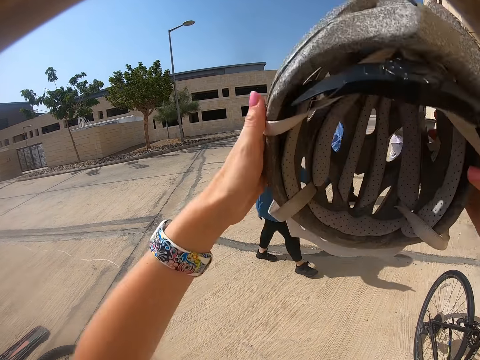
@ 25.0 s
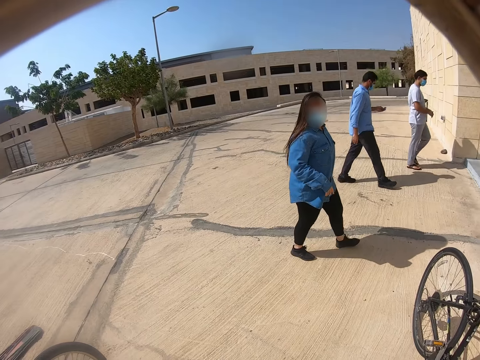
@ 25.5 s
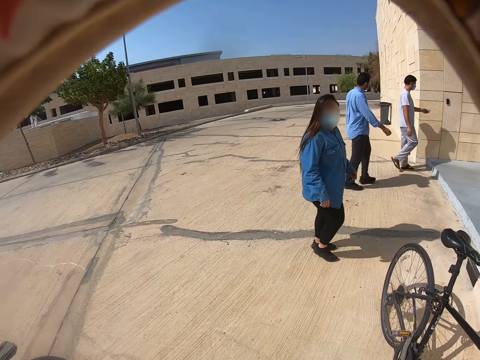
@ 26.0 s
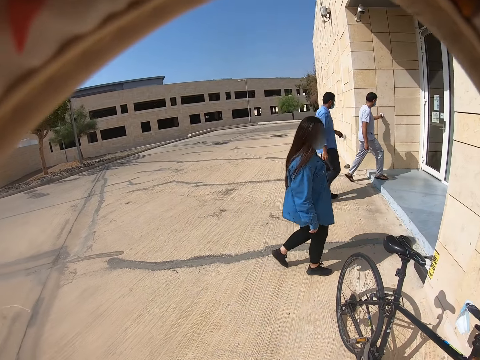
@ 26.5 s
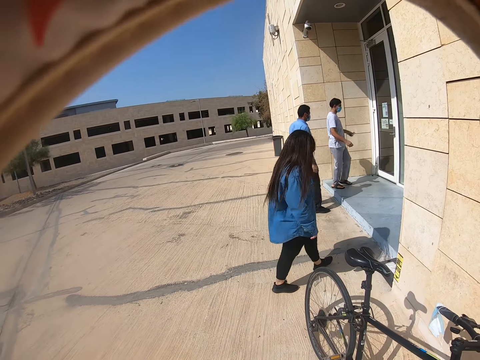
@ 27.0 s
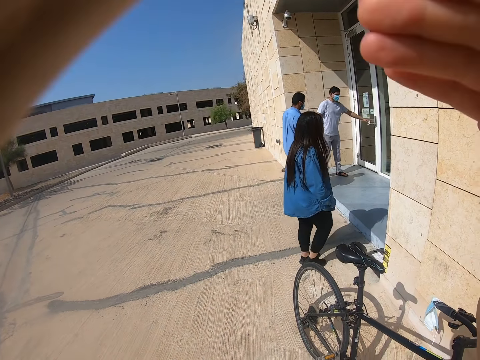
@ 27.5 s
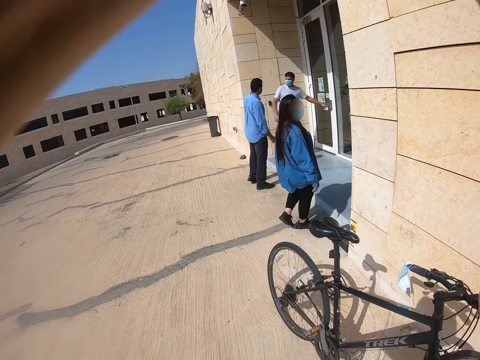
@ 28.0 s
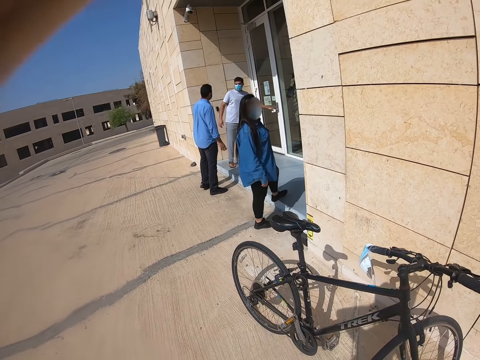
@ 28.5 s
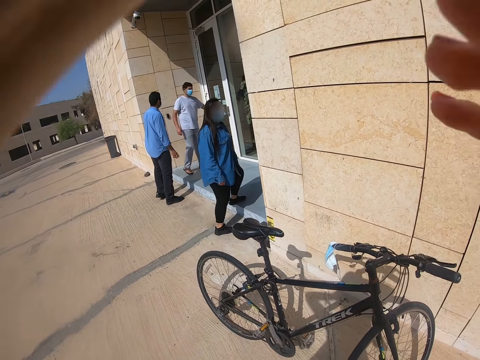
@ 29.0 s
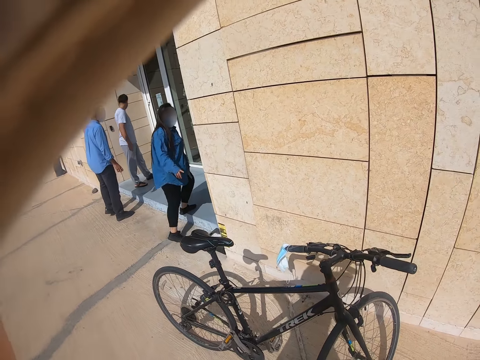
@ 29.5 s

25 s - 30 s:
A woman points at the camera wearer. Another woman looks at the camera wearer. A man touches the door. The camera wearer puts on the helmet. The first woman points at the camera wearer.

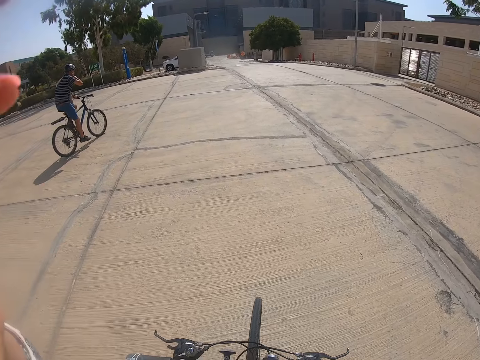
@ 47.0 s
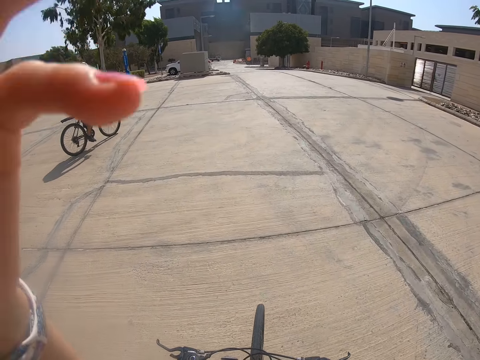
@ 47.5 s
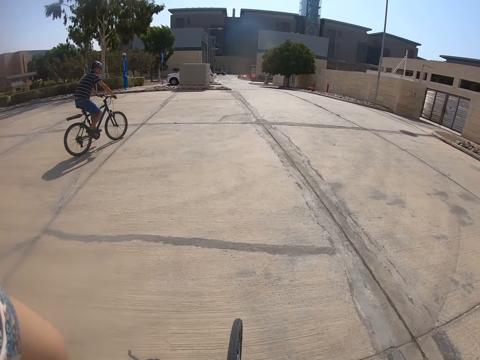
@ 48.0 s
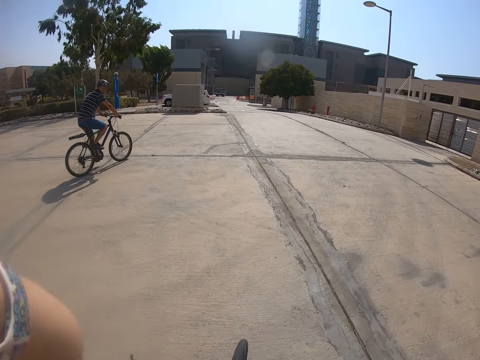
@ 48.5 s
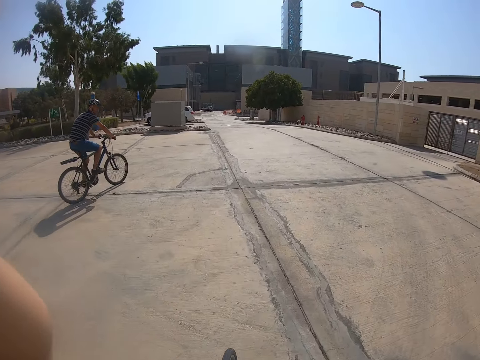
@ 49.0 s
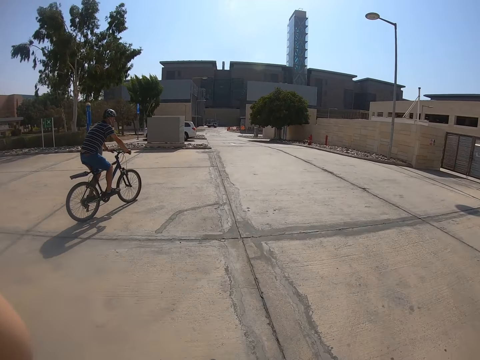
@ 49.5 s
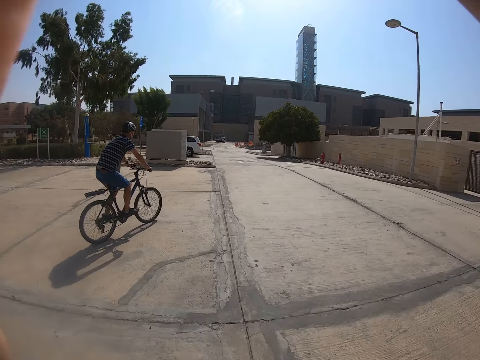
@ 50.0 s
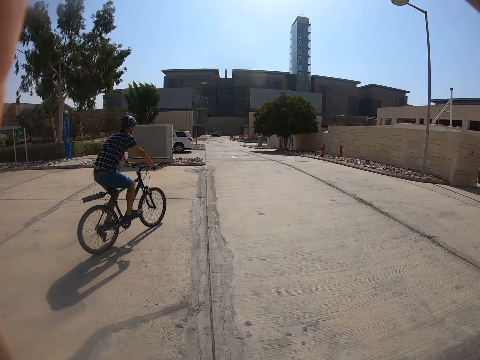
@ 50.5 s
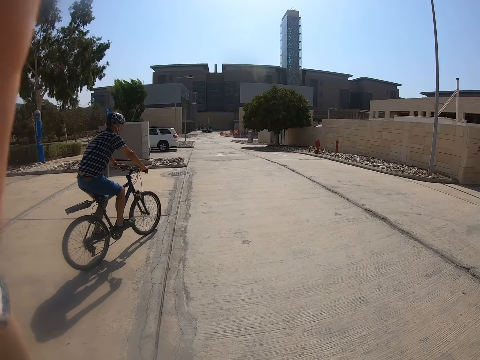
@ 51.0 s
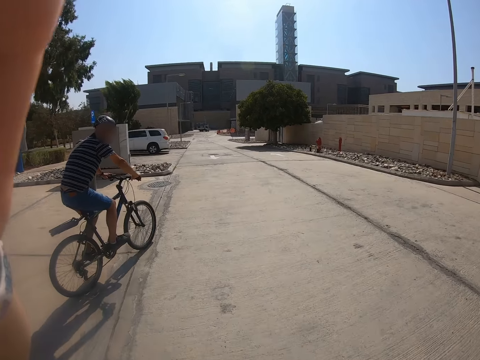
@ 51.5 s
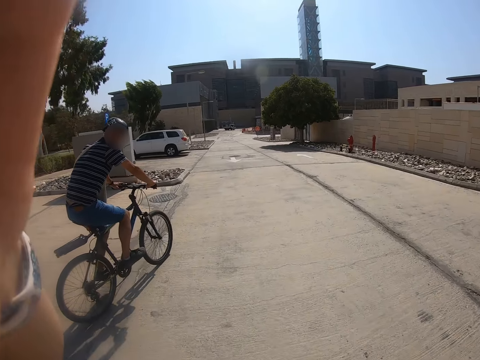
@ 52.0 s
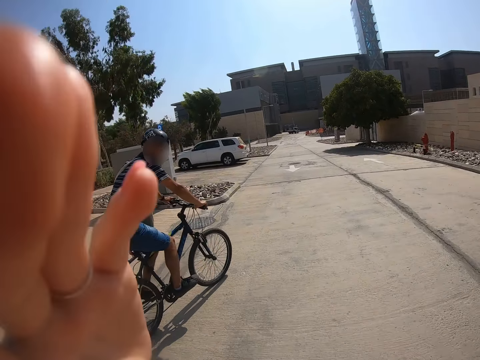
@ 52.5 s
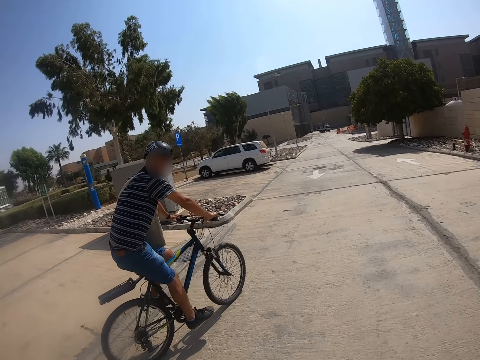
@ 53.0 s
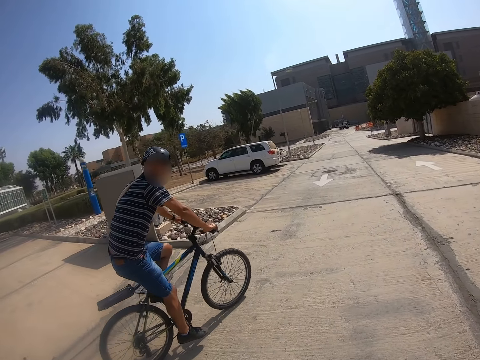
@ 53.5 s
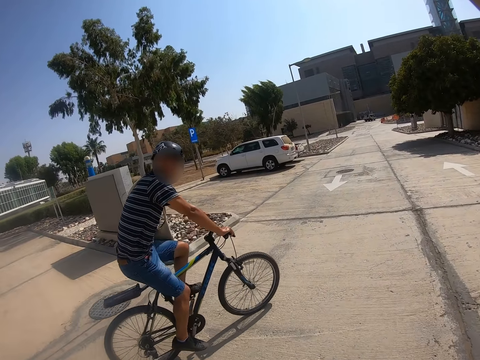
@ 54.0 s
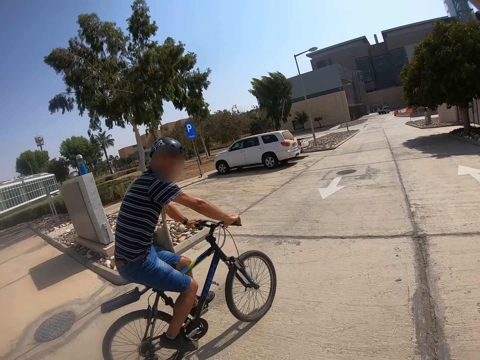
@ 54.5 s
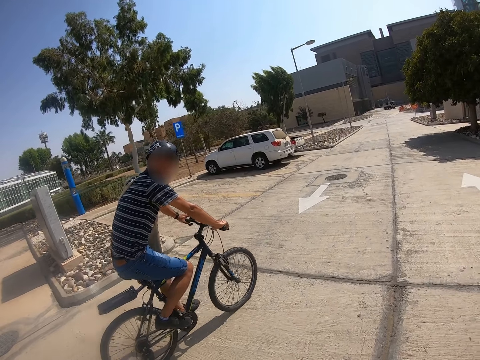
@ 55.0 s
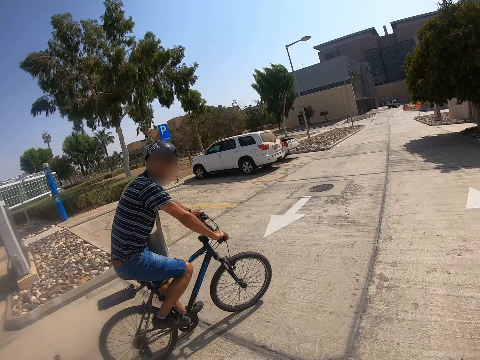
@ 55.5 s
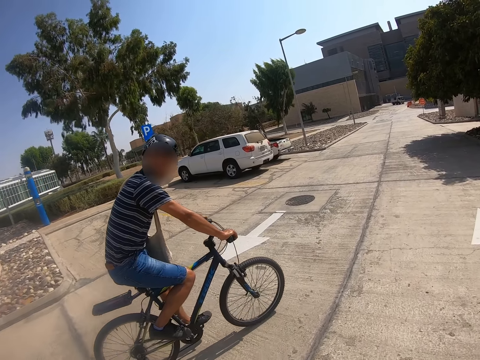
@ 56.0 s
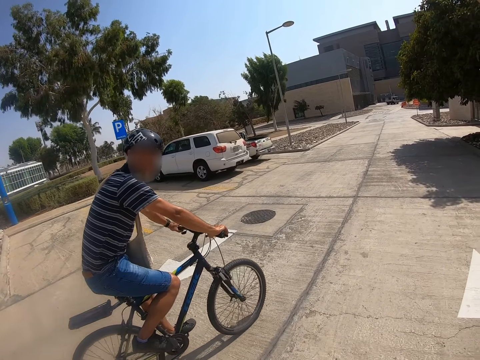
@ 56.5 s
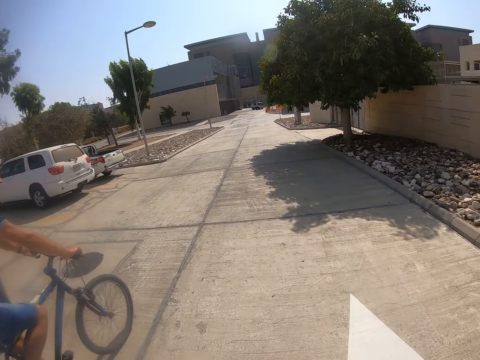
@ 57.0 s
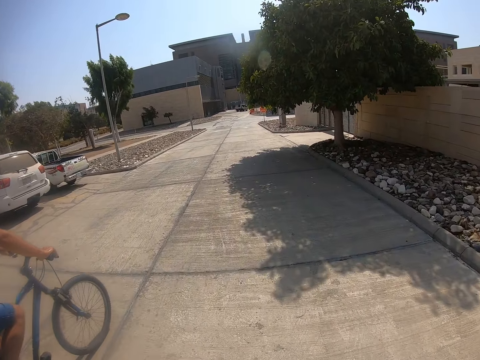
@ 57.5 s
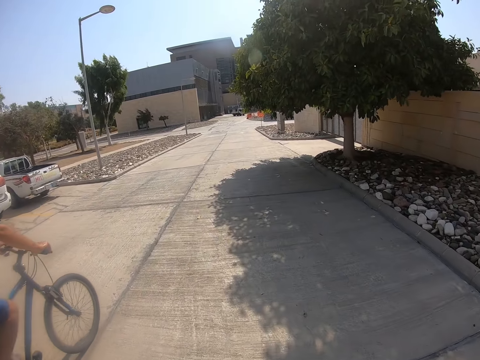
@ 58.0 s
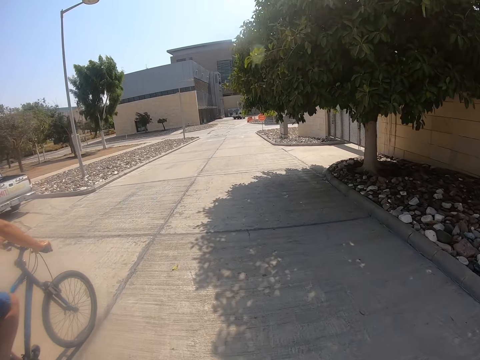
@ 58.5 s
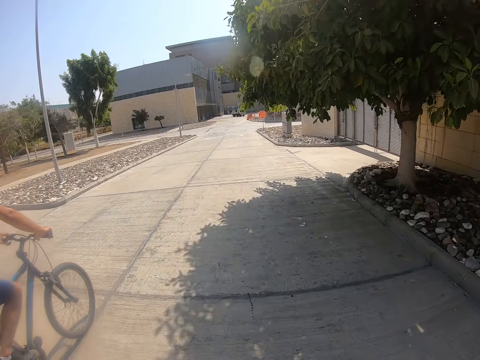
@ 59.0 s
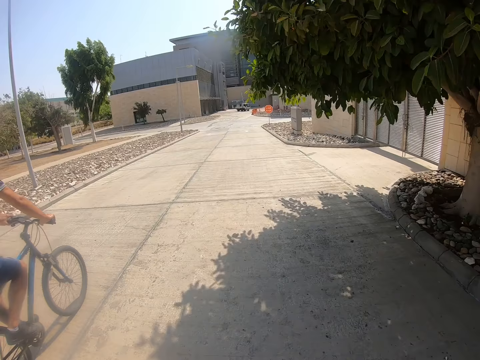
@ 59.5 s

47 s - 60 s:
The camera wearer touches the helmet. A man rides a bicycle. The camera wearer rides the bicycle.

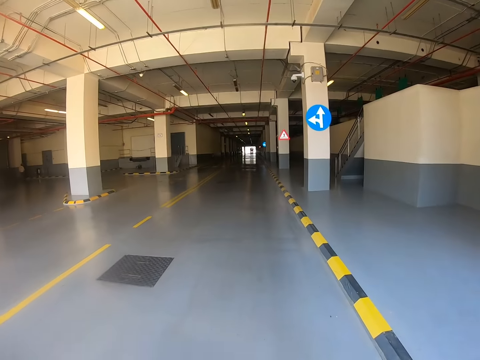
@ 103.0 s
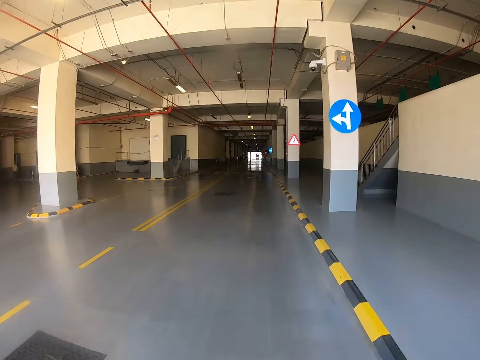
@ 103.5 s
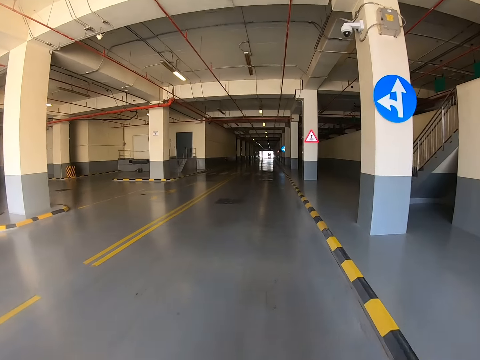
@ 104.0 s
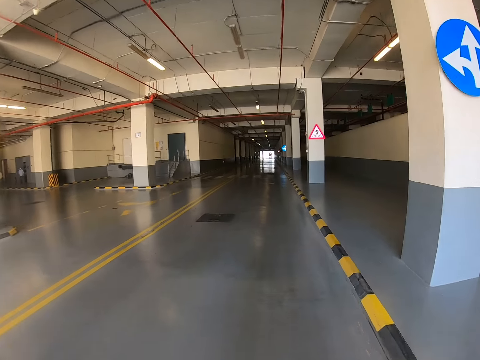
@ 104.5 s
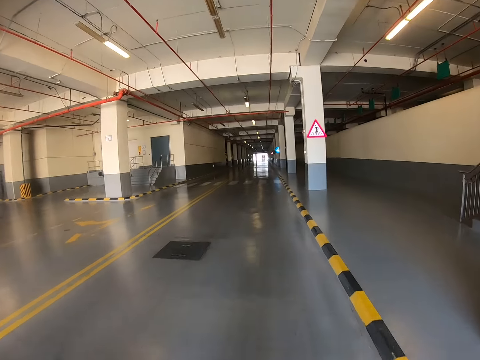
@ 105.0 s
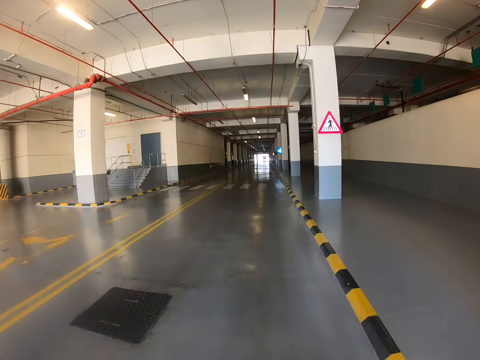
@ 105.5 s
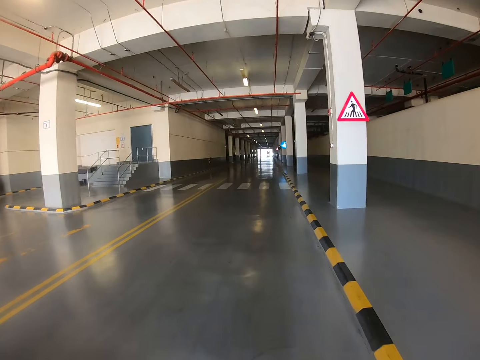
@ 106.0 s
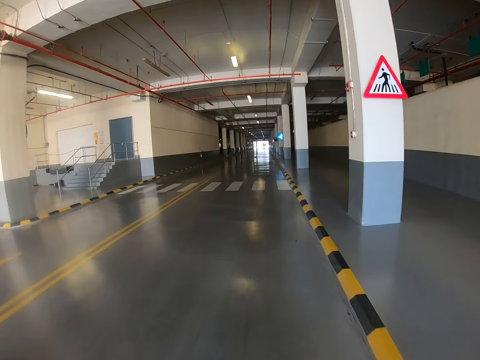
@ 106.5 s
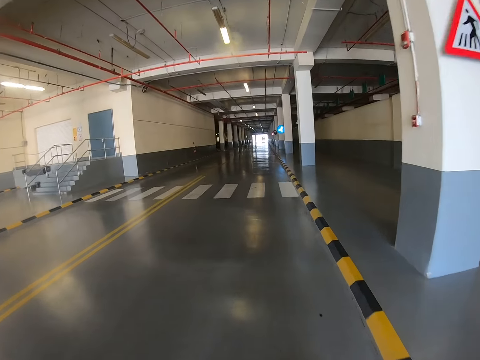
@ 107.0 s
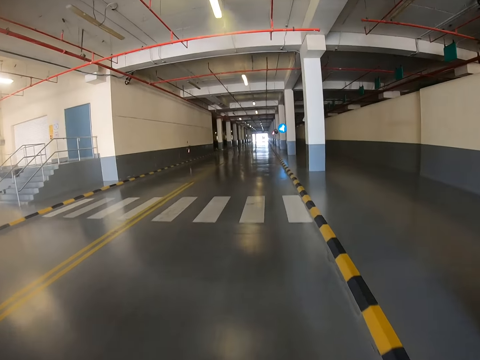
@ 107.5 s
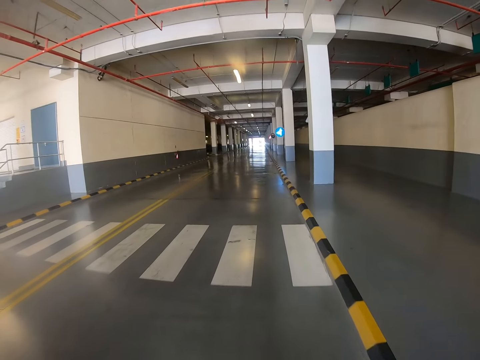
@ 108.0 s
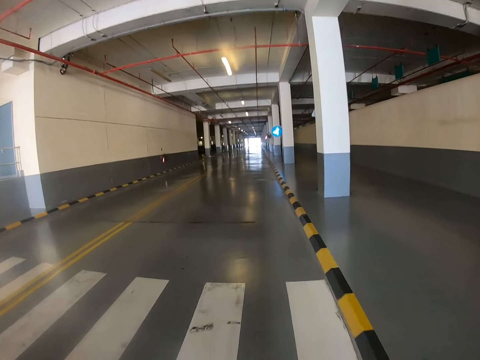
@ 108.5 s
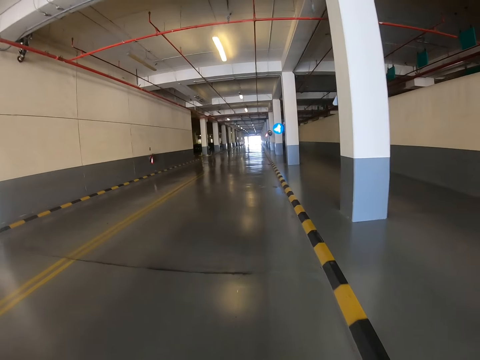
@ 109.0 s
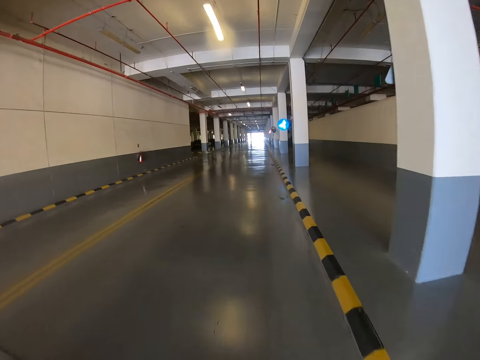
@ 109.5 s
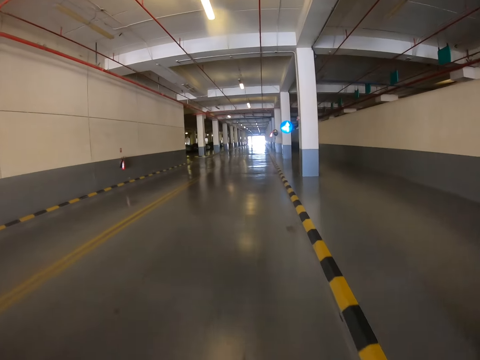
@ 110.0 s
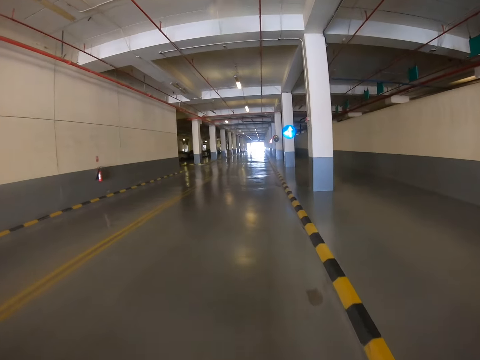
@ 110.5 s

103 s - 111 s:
A man rides a bicycle in the parking lot. The camera wearer rides a bicycle in the parking lot.
